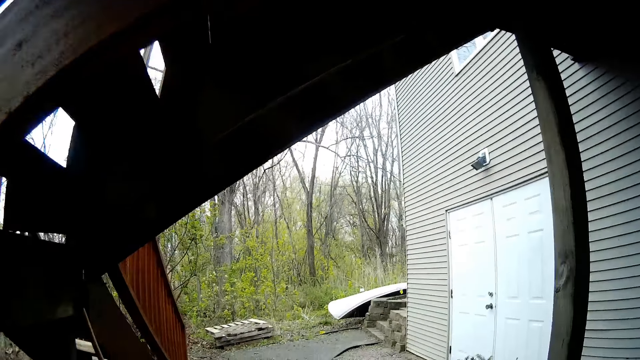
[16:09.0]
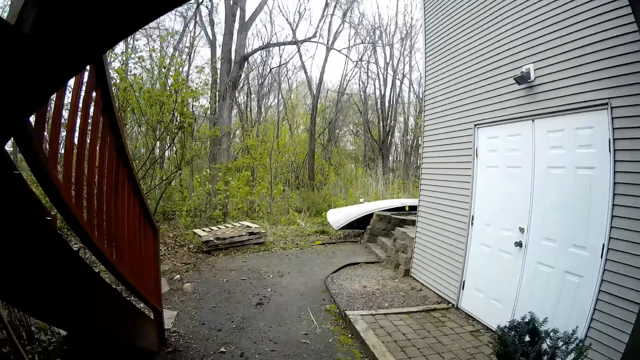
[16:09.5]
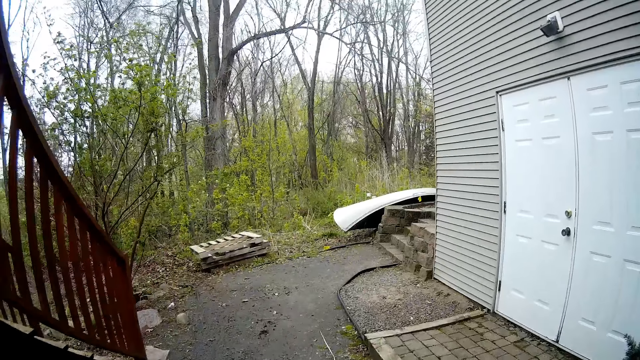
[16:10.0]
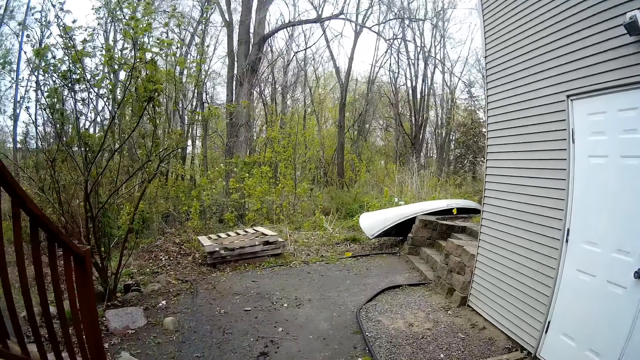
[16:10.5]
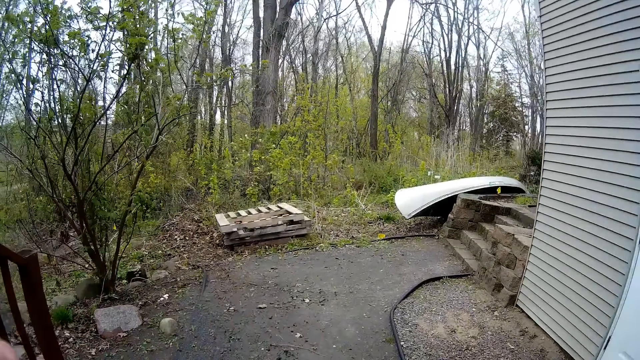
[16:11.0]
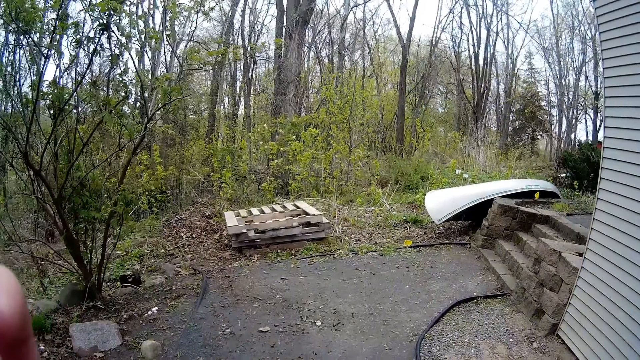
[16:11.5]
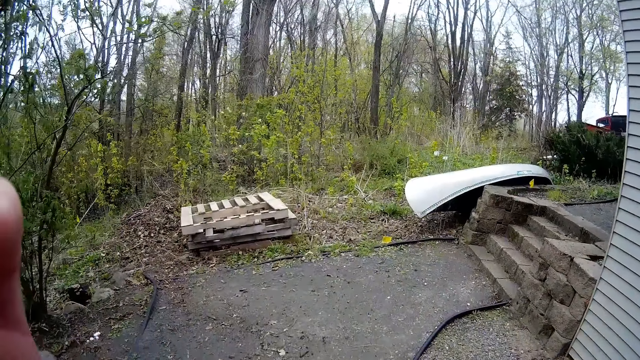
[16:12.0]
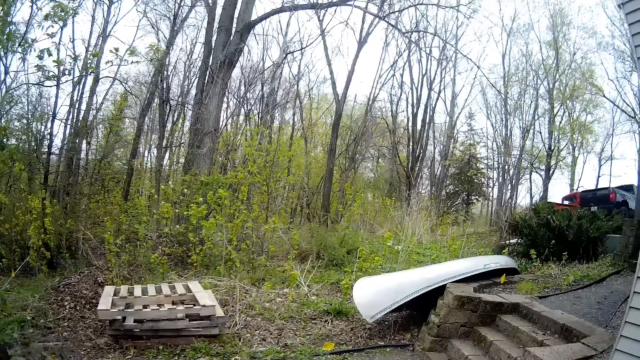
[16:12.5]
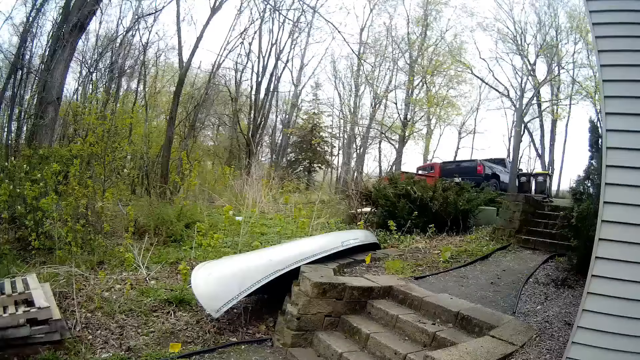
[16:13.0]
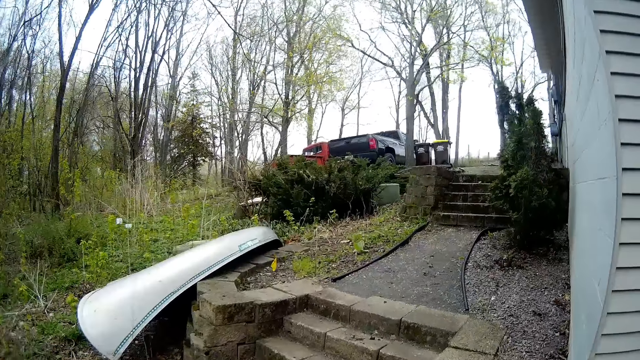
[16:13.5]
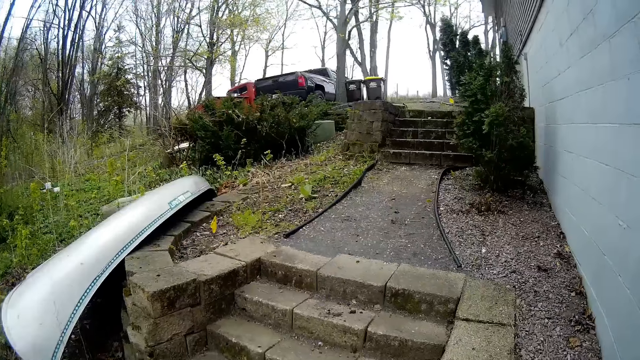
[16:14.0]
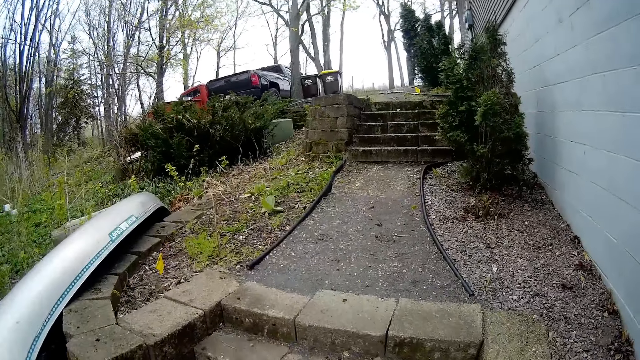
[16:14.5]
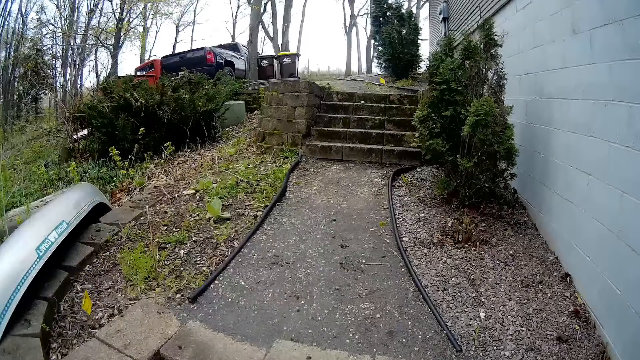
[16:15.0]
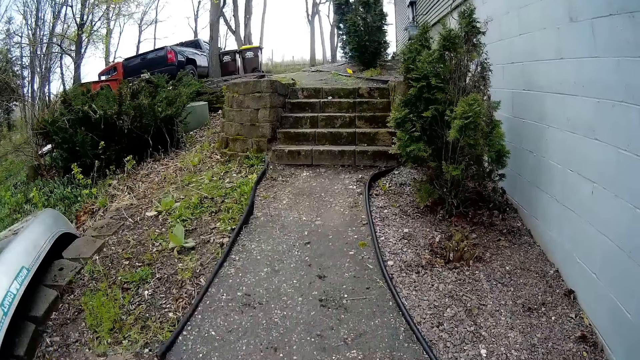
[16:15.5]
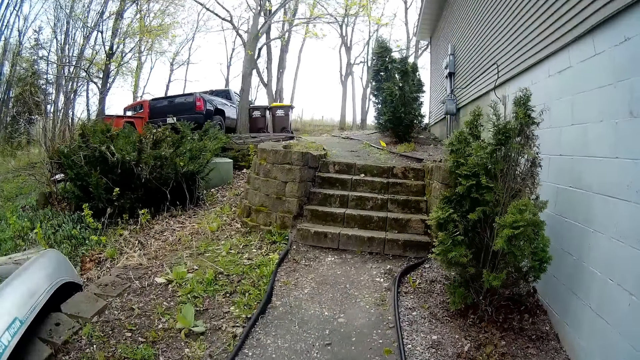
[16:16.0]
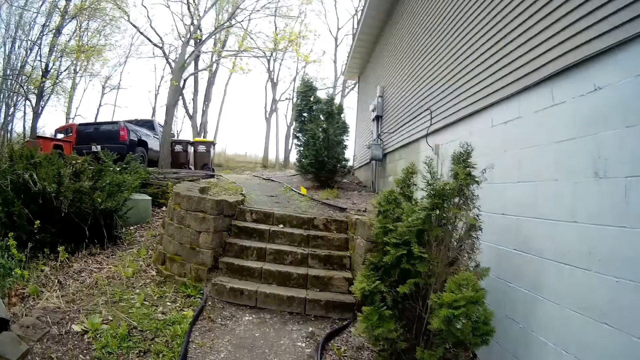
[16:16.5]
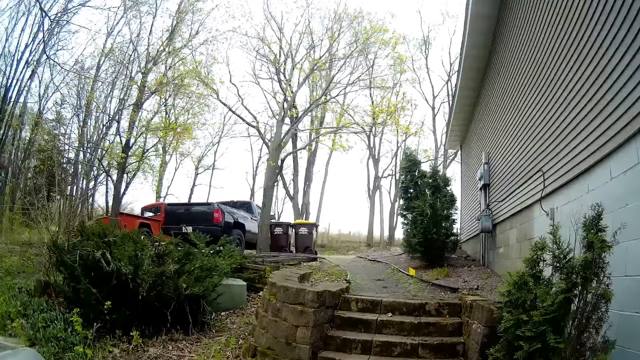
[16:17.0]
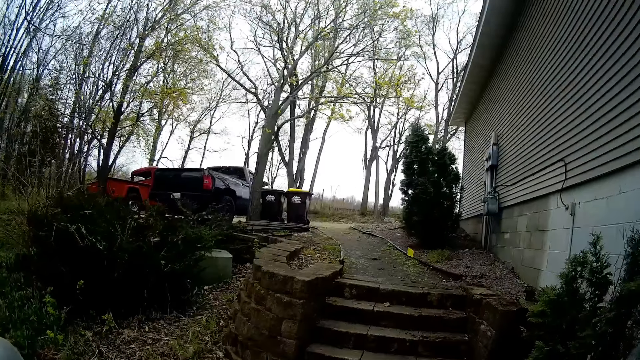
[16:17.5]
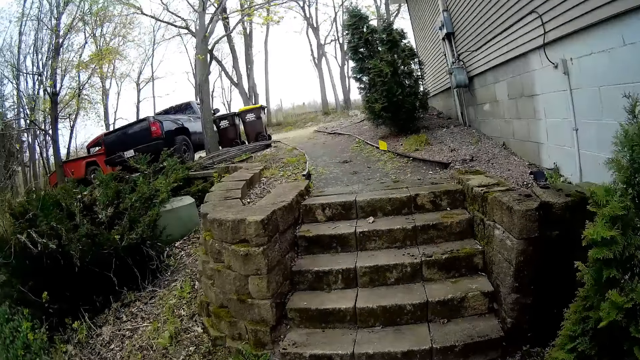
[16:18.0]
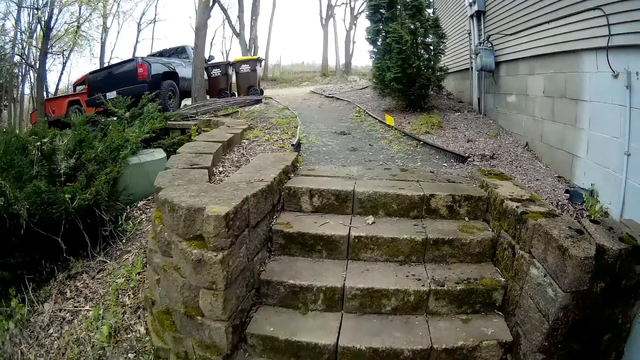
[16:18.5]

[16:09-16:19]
The camera wearer touches her face with her left hand. She walks towards the front of the apartment.
